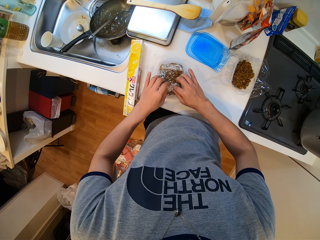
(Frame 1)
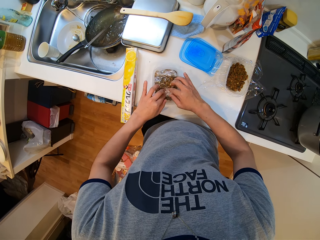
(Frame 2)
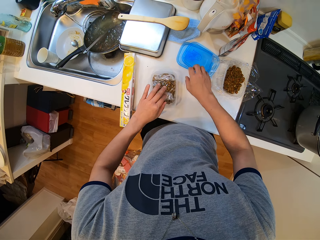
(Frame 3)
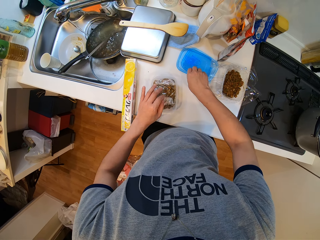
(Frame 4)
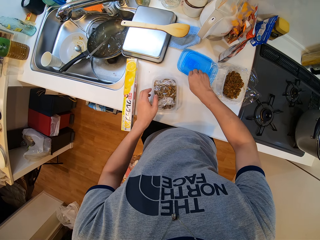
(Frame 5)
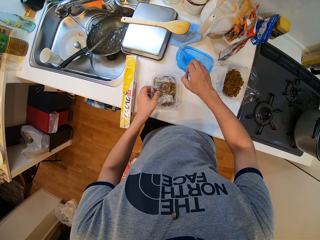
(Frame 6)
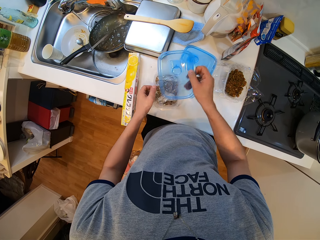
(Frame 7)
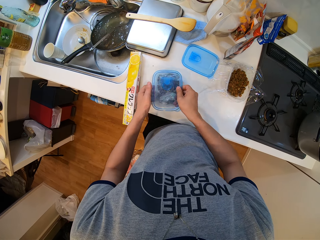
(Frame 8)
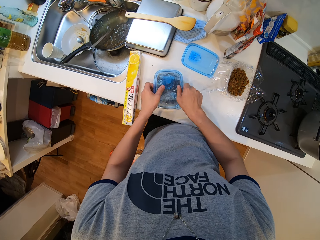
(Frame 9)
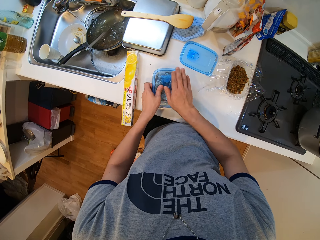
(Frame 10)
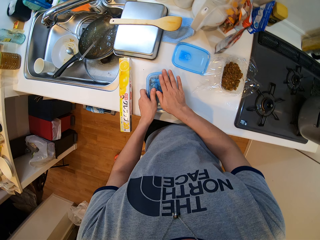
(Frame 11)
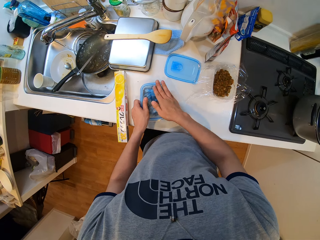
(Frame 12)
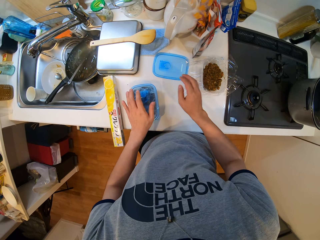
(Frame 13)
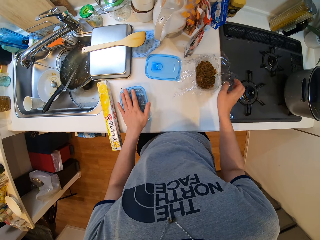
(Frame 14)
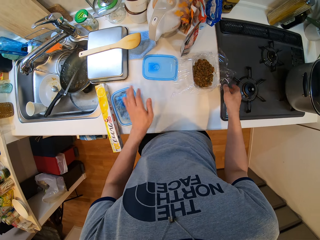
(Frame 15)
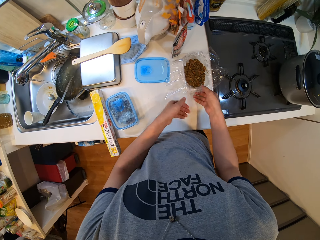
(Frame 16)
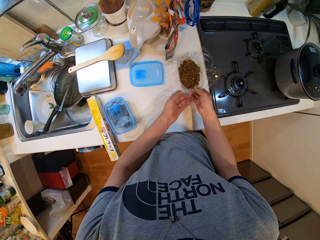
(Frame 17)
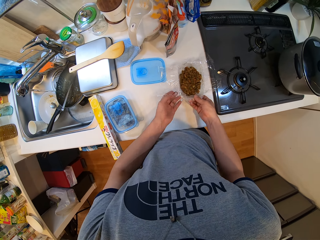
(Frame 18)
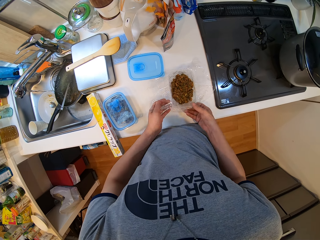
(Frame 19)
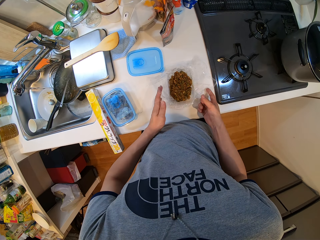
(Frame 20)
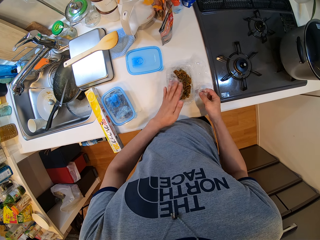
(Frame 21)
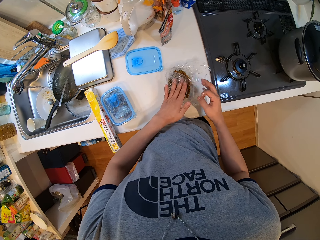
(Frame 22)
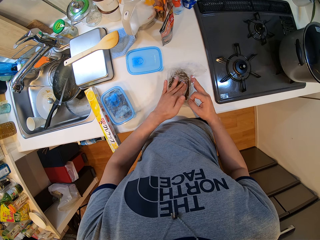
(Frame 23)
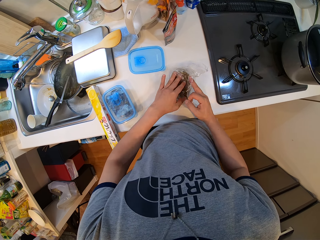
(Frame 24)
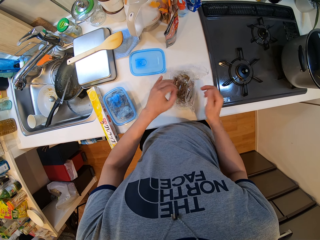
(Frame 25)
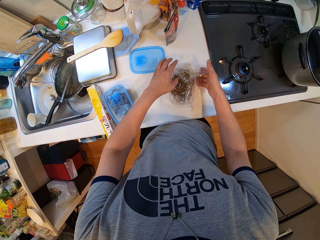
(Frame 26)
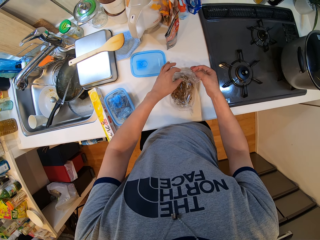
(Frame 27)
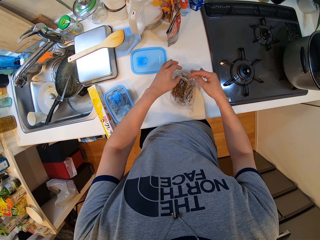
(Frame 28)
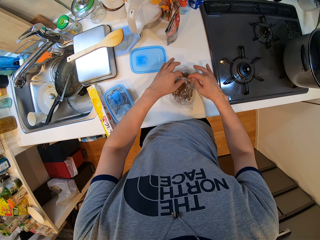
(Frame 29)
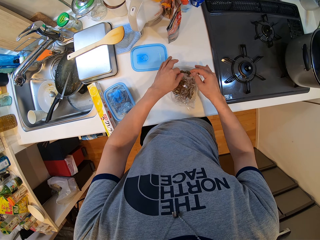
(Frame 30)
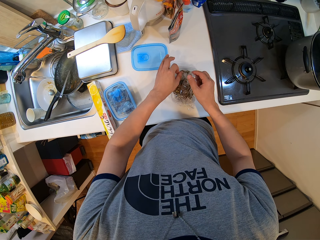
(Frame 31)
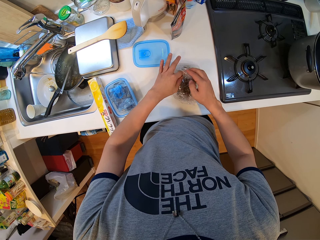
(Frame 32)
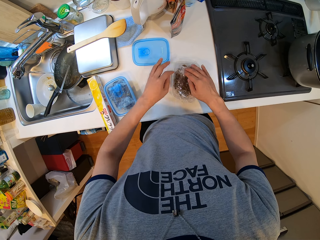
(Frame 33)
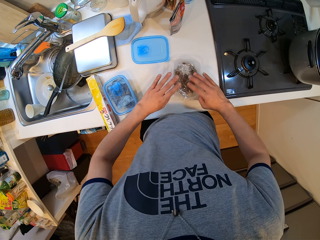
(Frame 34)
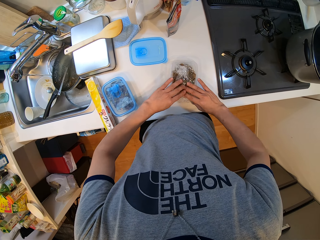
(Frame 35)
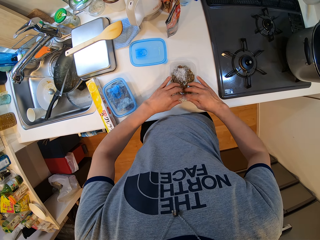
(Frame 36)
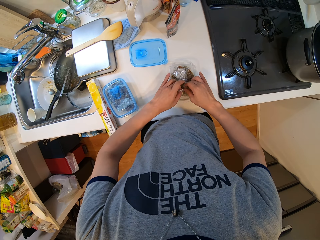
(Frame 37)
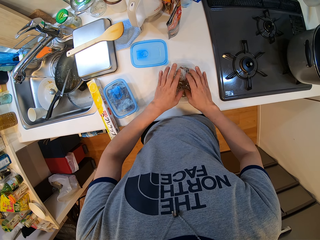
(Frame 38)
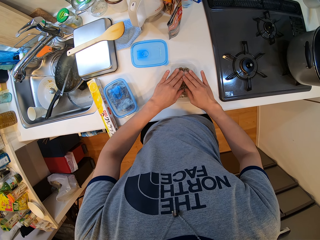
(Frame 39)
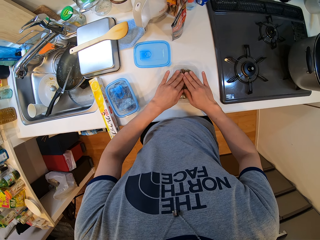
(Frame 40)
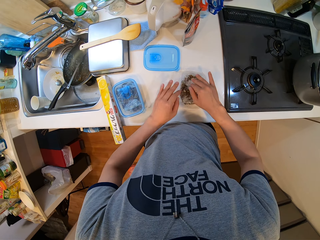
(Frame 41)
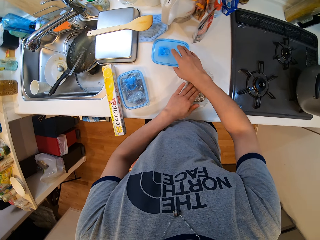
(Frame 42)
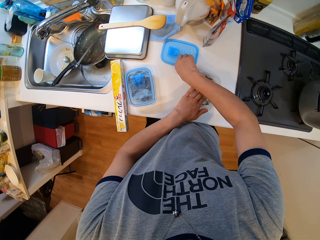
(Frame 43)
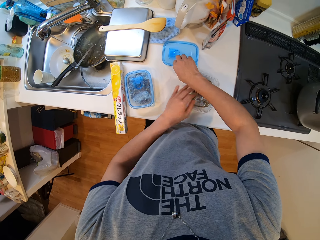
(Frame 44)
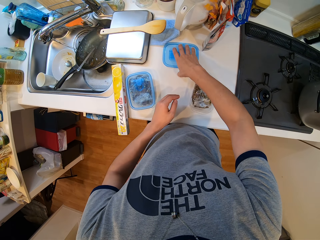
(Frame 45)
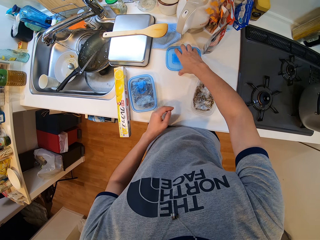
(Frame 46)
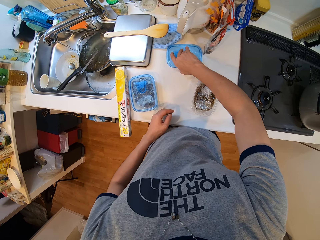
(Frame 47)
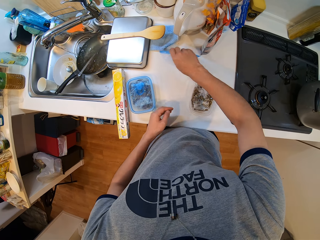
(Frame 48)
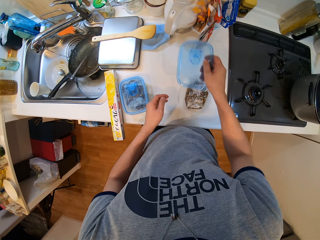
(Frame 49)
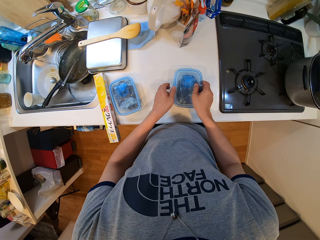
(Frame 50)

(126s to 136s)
The camera wearer picks up the lid of the container from the table with his right hand. He covers the plate with the lid in his right hand. He adjusts the polythene of the plate on the table with his hands. He wraps a piece of paper on a storage can with a hand. He picks up the lid of the container from the table with his right hand.

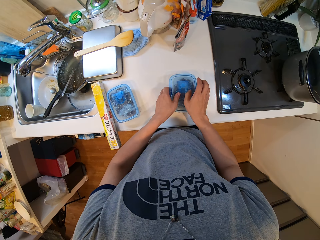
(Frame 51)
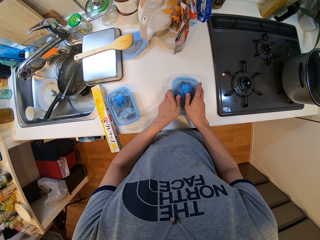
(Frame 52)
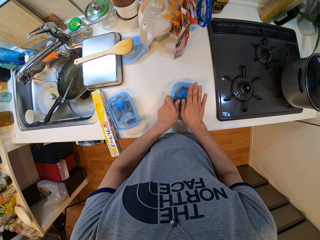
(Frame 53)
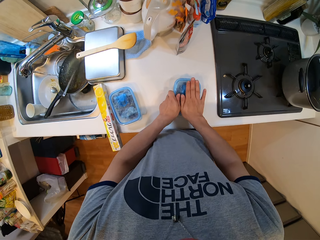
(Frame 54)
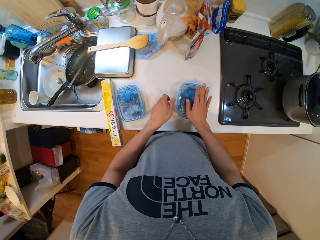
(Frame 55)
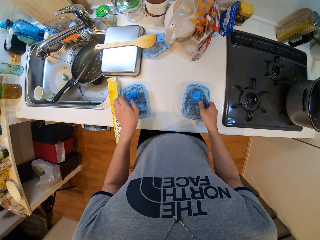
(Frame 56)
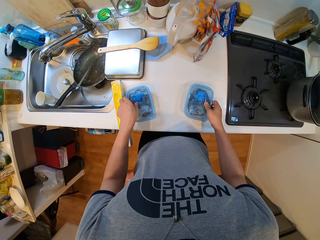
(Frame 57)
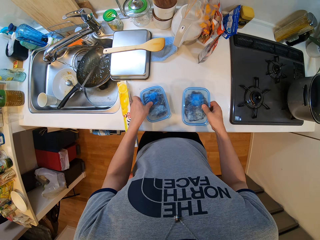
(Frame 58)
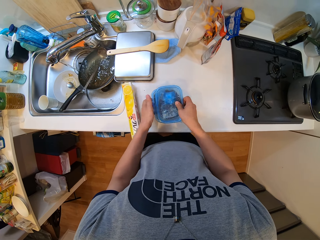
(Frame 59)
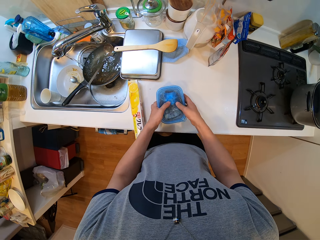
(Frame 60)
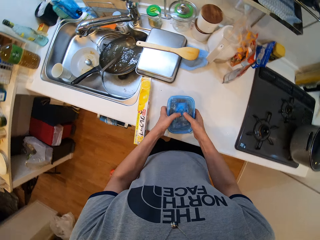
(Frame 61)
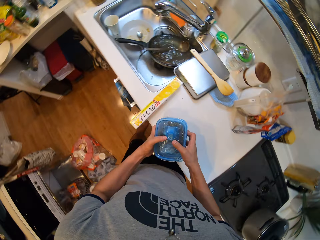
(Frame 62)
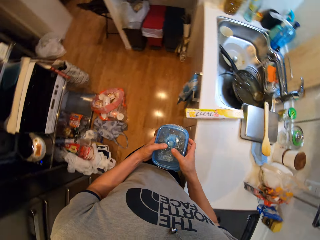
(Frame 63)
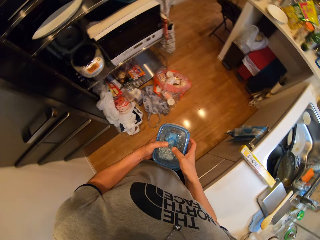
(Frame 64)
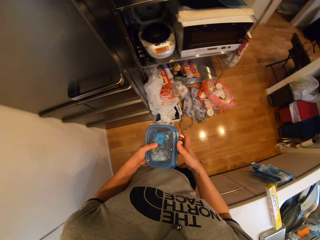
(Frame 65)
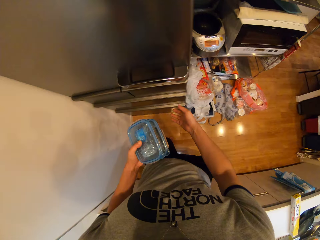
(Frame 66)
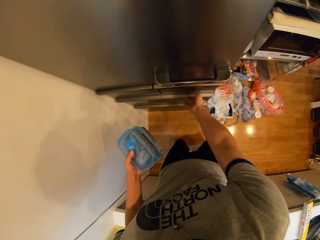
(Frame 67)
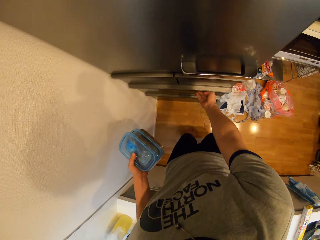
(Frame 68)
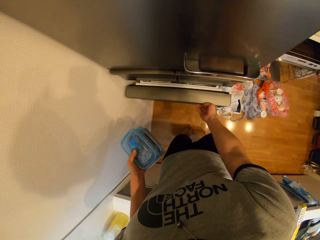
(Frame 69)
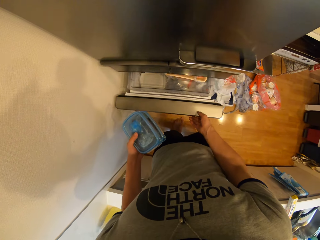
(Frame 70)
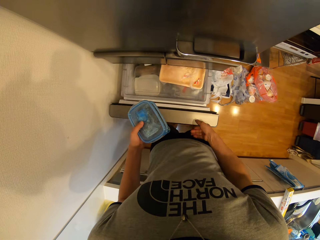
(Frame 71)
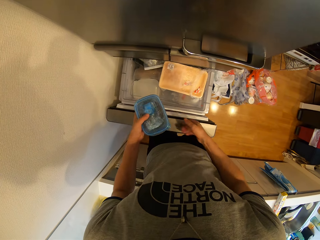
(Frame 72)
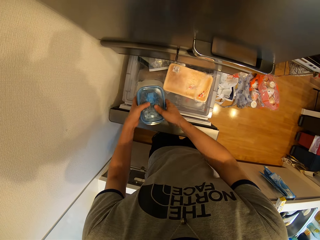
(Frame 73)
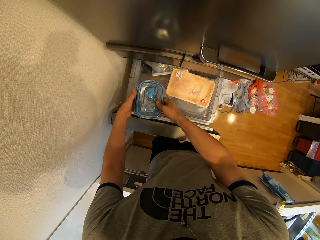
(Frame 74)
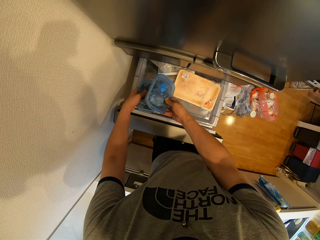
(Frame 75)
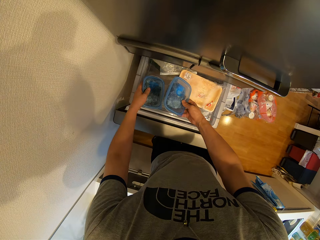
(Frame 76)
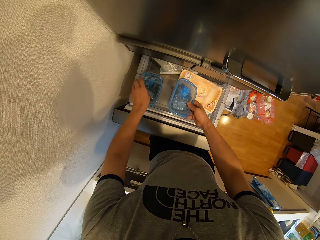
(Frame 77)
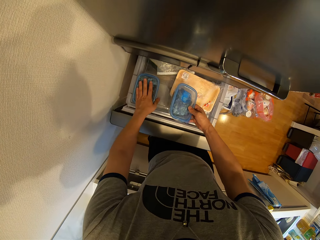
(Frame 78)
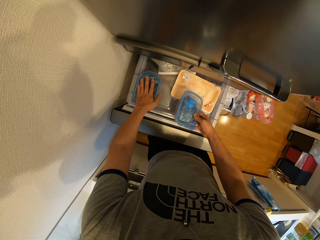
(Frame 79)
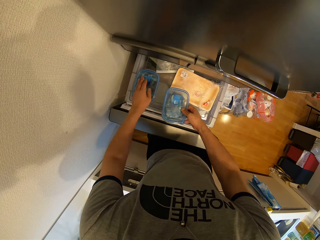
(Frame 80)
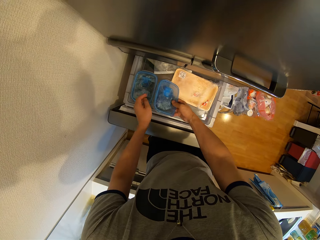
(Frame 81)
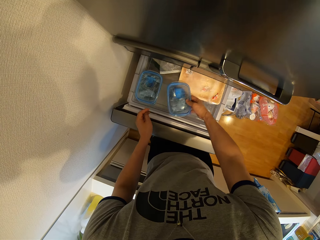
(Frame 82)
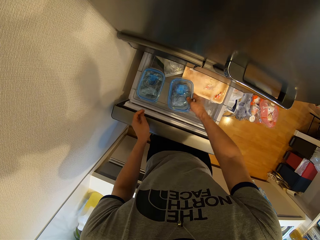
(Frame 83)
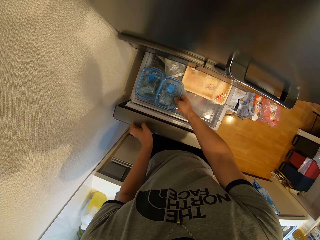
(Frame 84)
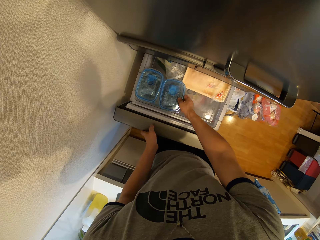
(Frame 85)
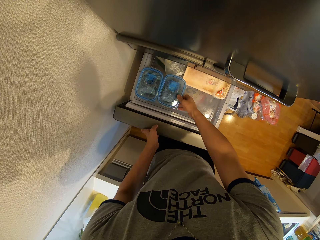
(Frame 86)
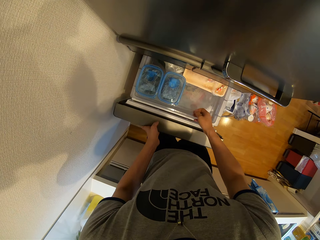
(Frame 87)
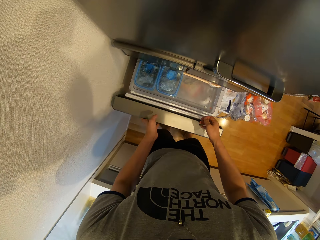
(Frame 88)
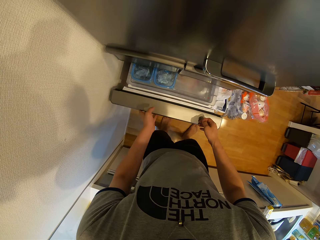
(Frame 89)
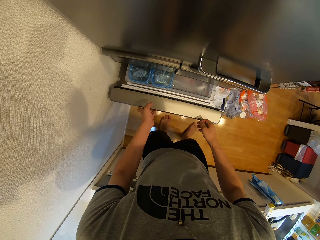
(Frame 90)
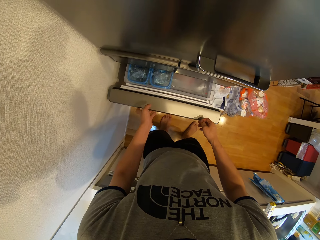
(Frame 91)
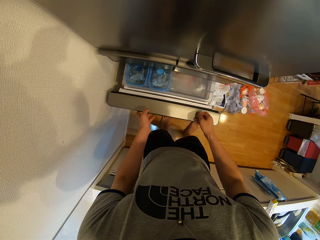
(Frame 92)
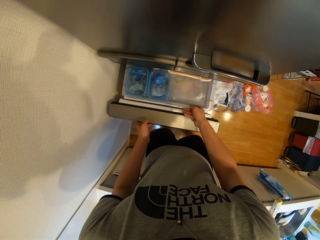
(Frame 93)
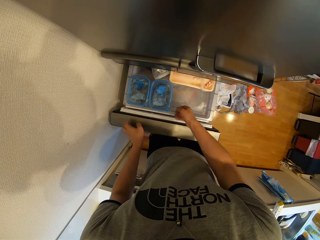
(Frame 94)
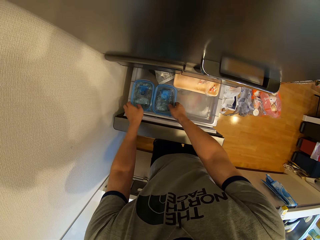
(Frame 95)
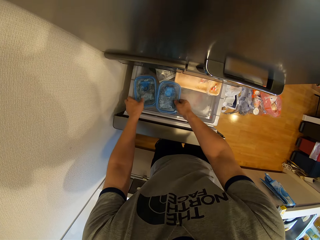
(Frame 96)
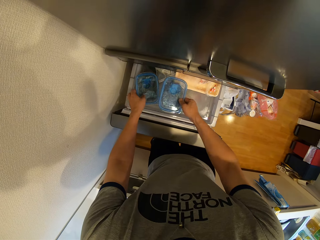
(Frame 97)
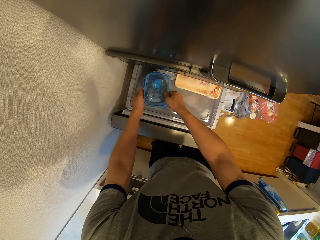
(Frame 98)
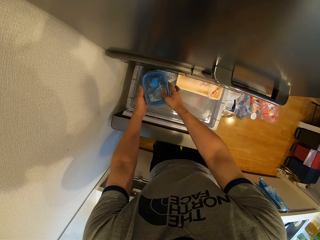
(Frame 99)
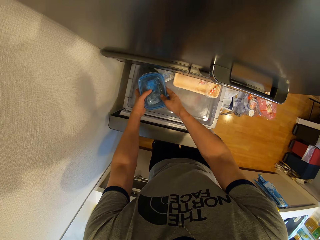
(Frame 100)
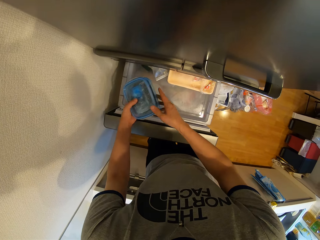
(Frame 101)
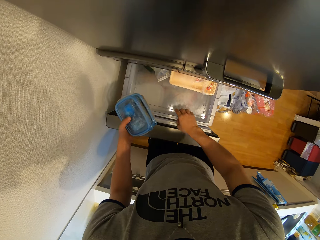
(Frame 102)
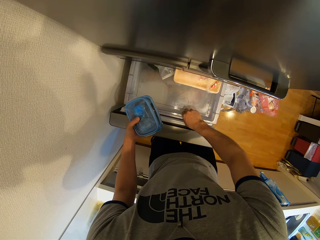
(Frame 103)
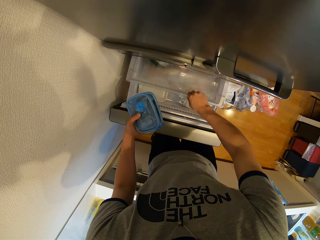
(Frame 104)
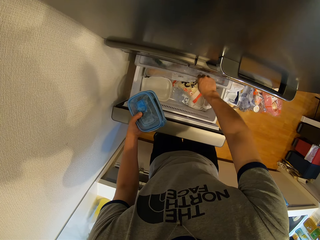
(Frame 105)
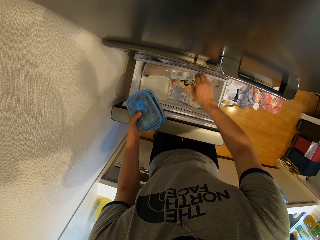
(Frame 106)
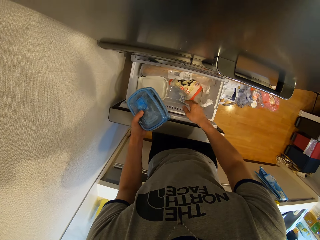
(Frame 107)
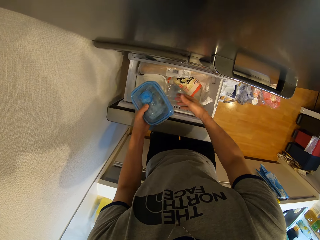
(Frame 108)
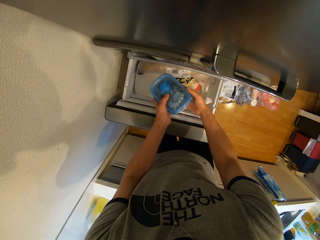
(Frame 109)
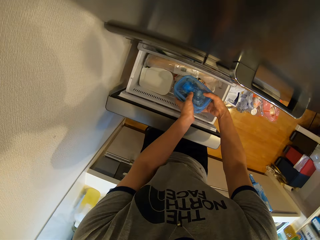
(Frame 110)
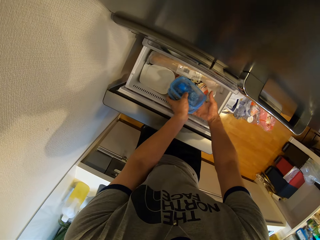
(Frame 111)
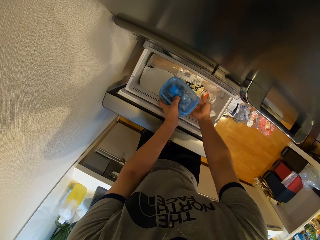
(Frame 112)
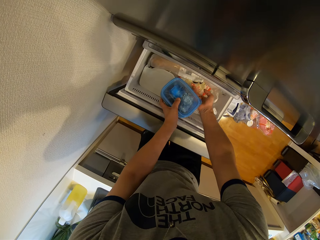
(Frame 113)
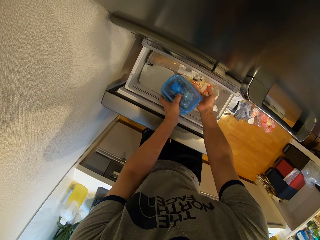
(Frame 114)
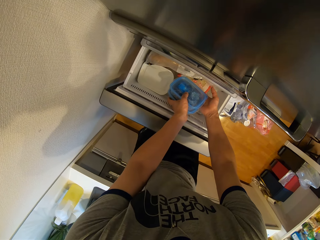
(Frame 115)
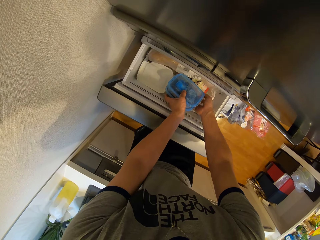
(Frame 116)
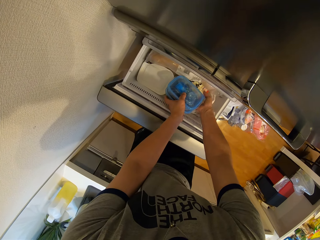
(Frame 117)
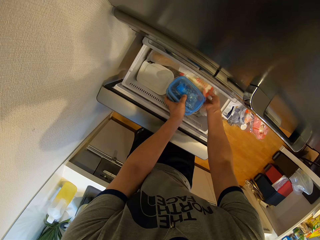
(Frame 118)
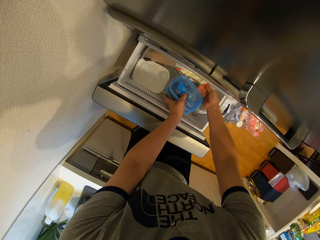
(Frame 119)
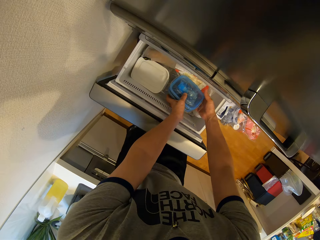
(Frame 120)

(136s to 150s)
The camera wearer covers the plate with the lid in his right hand. He holds the plates with his hands. He picks up storage cans from a kitchen counter with hands. He places the plate on his right hand on the plate on his left hand and carries the plates with both hands. He walks around the kitchen. He opens a drawer with his right hand and places the plates in the drawer with his hands. He pushes the drawer with his left hand. He pulls out the drawer with his left hand. He places the plate on his right hand on the plate on his left hand. He removes the plates from the drawer with his hands. He adjusts the drawer tray with his right hand. He lifts up a shelf in a freezer with a hand. He adjusts a polythene bag in the tray with his right hand. He places the plates in the drawer with both hands.
